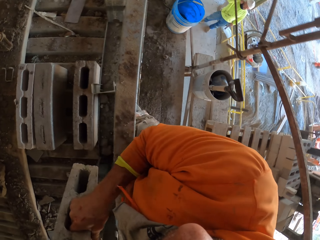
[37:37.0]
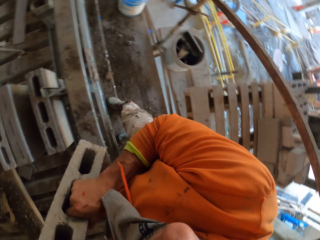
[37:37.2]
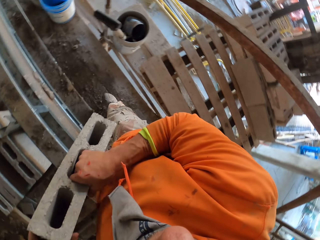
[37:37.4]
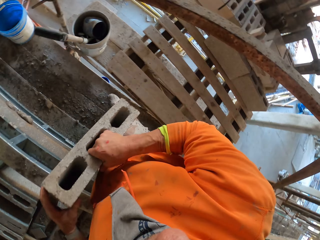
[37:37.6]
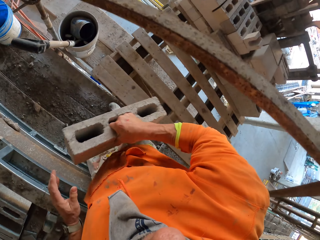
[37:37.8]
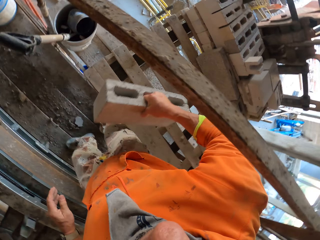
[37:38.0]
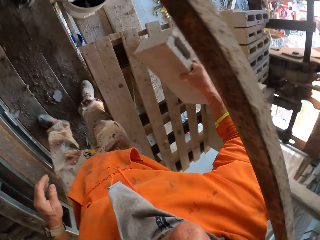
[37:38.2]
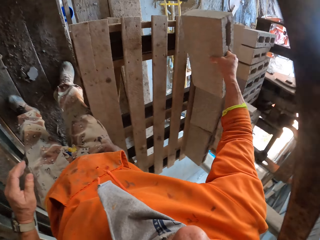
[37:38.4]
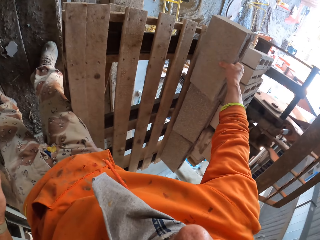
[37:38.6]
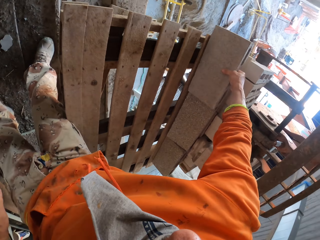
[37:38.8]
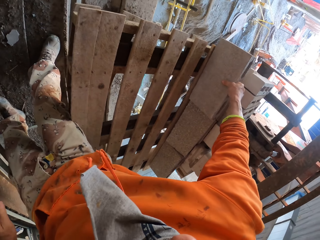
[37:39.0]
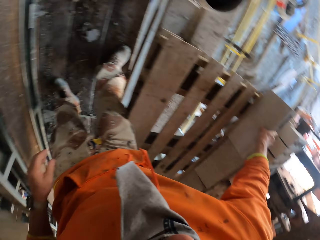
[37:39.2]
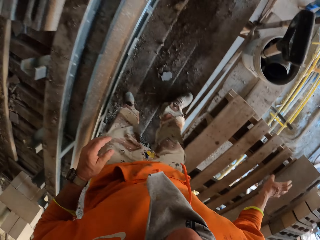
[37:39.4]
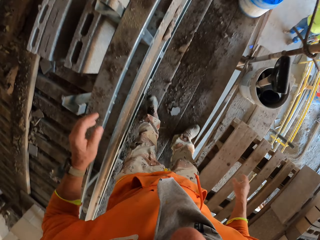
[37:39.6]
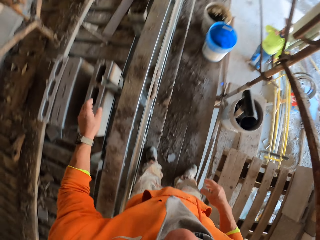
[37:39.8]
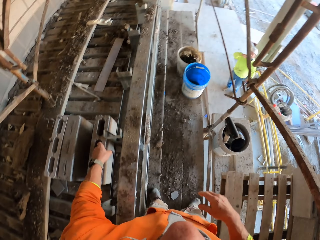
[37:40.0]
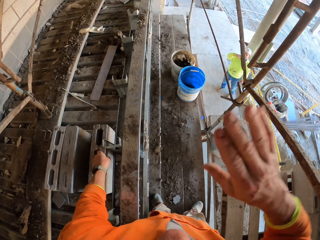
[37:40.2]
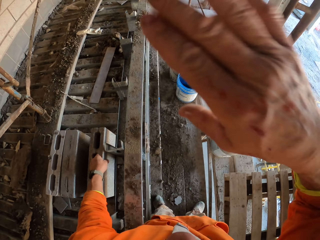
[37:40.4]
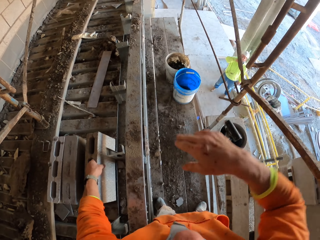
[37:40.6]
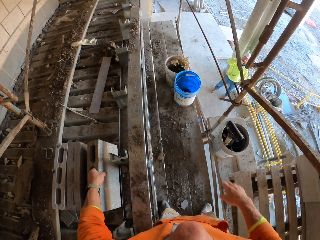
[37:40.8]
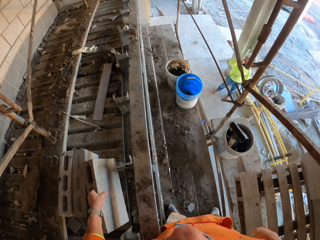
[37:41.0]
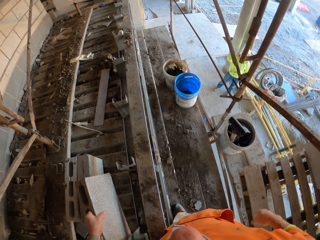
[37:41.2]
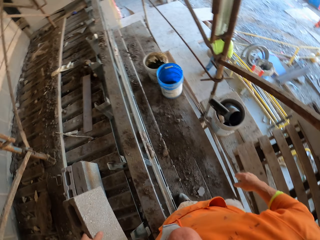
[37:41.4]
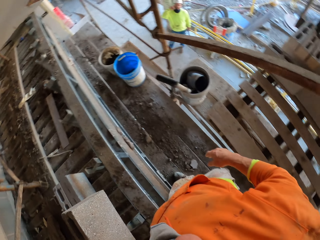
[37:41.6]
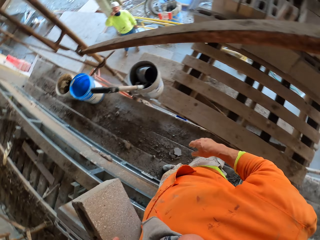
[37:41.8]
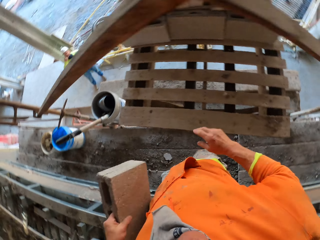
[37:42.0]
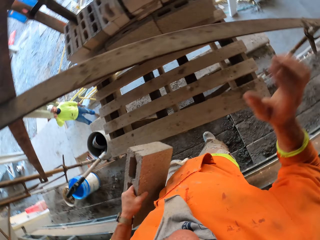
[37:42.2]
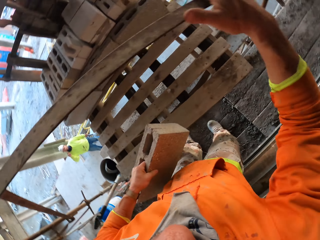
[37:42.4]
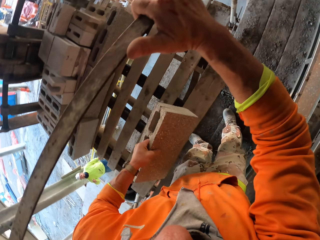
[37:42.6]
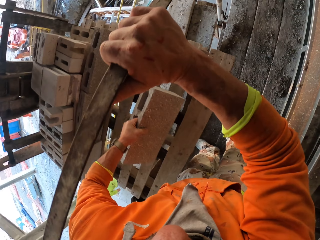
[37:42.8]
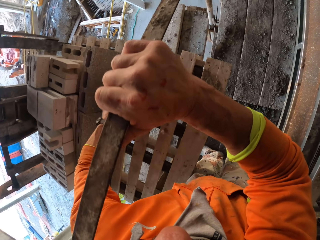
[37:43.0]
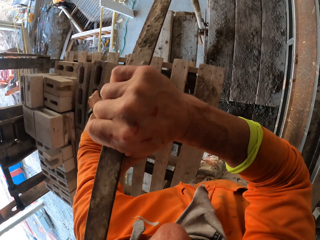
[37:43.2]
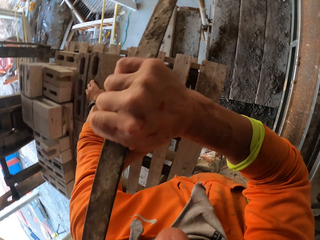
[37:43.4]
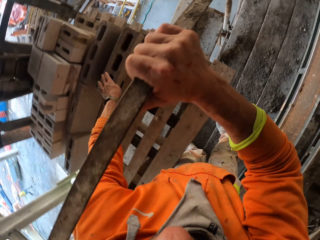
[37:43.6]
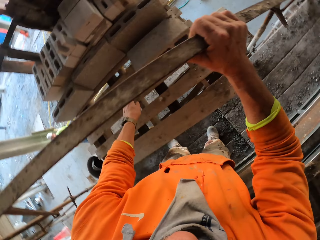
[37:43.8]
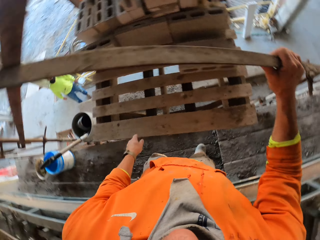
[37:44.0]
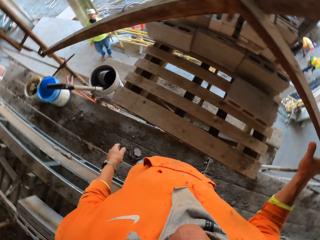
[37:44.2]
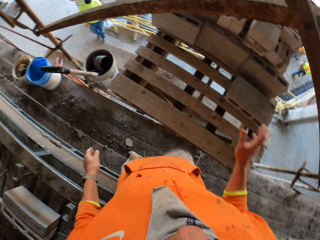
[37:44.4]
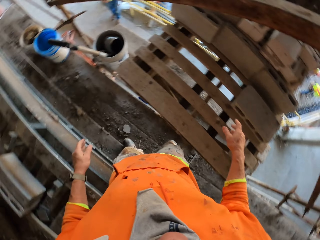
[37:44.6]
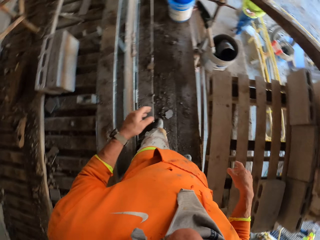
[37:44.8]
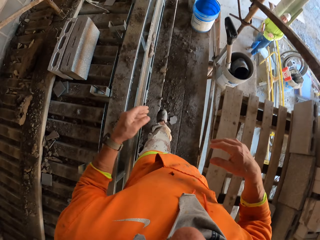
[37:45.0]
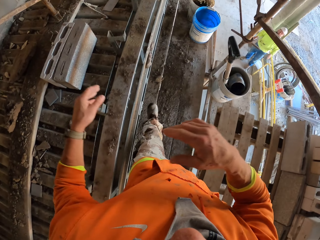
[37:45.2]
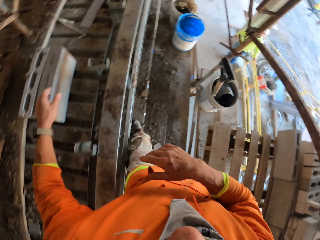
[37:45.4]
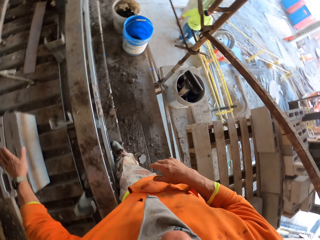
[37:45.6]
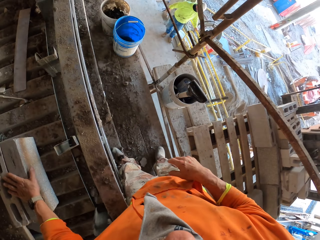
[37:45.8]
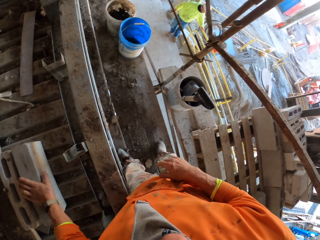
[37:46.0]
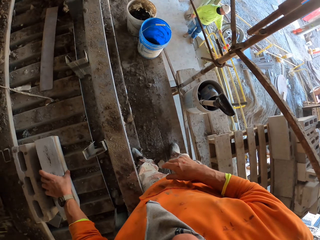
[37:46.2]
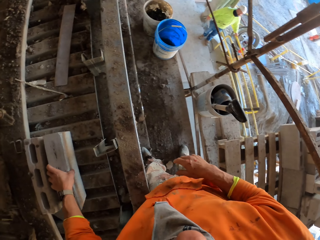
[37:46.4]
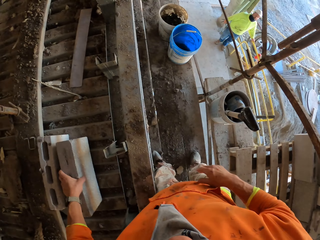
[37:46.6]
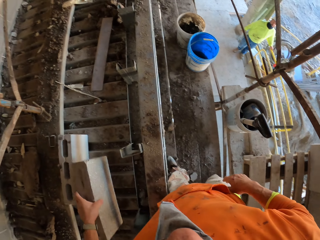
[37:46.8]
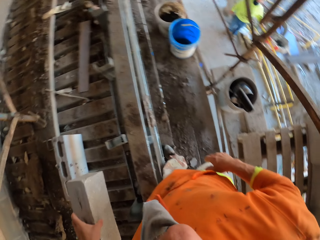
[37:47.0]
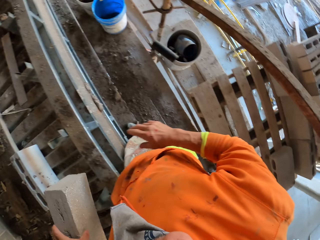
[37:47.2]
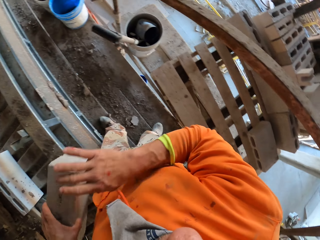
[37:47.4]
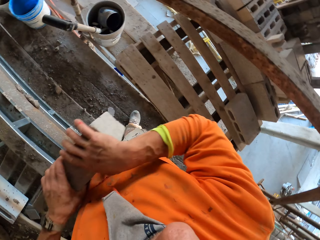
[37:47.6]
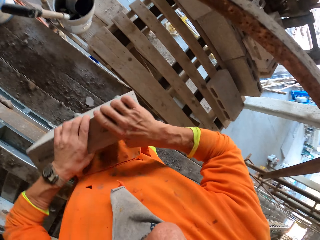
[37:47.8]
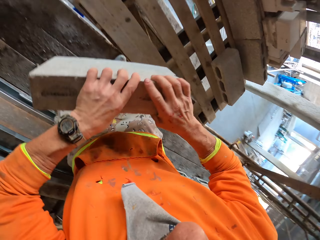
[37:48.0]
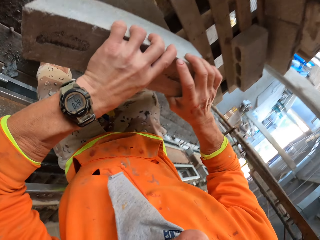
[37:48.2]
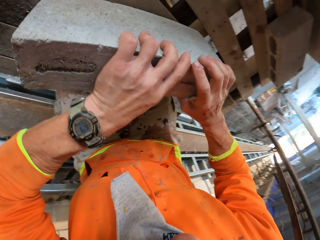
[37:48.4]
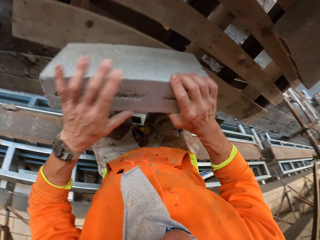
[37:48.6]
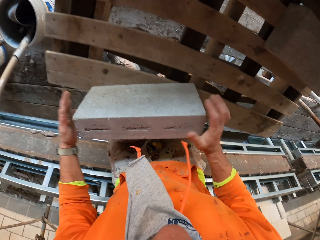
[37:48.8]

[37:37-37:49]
The camera wearer picks a brick with both hands. They drop a block. They place a brick on the other bricks. They move a hand. They pick a brick with the left hand. They hold the scaffolding. They place a brick on the other bricks. They drop a block. They turn around. They pick a brick with the left hand. They rest a hand on the blocks. A man holds a fence. The camera wearer exchanges the block to the other hand.

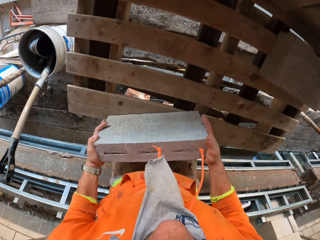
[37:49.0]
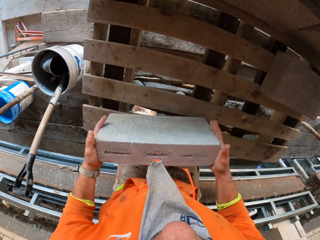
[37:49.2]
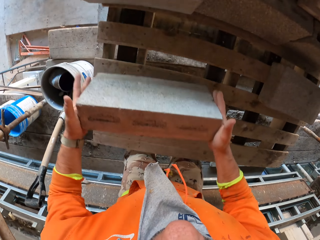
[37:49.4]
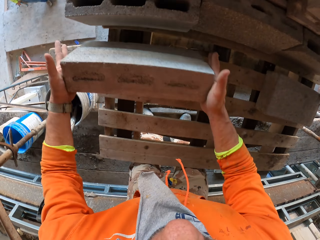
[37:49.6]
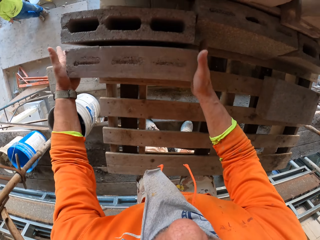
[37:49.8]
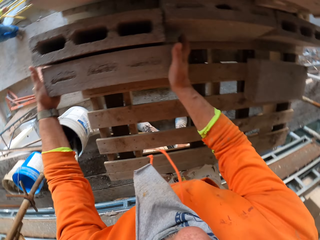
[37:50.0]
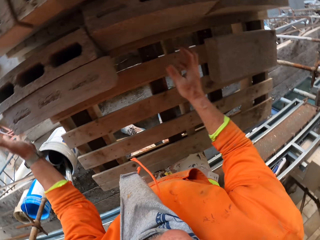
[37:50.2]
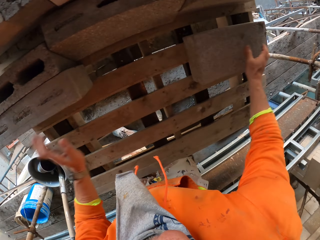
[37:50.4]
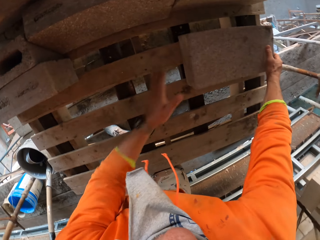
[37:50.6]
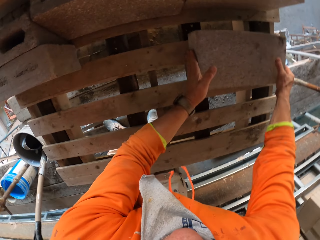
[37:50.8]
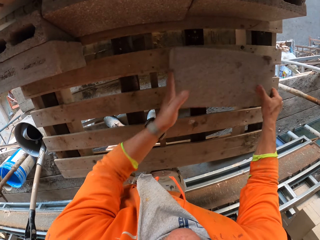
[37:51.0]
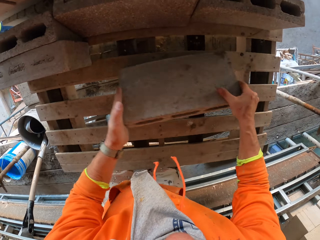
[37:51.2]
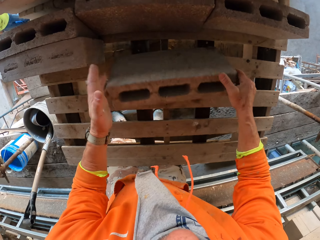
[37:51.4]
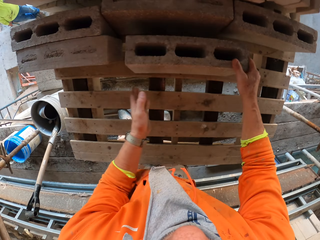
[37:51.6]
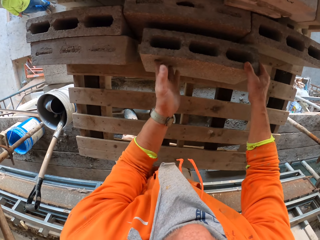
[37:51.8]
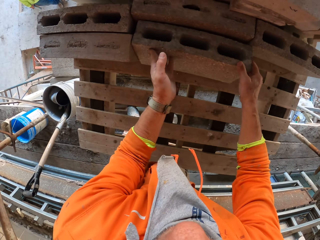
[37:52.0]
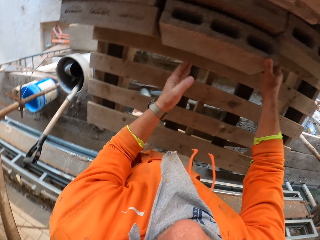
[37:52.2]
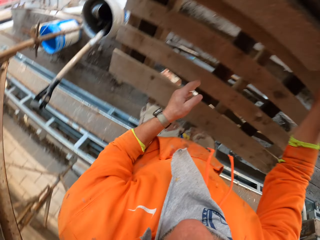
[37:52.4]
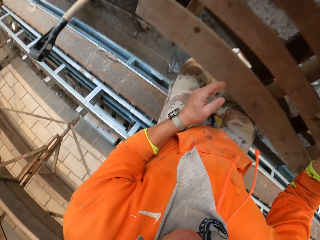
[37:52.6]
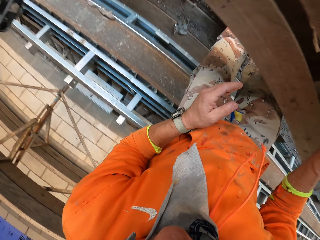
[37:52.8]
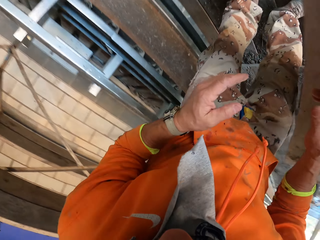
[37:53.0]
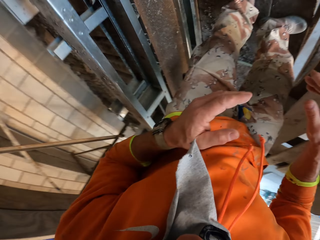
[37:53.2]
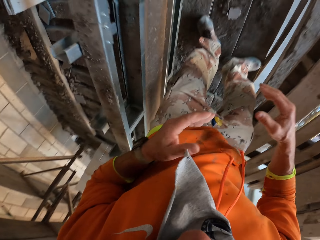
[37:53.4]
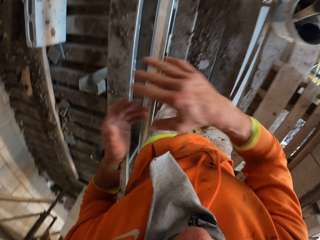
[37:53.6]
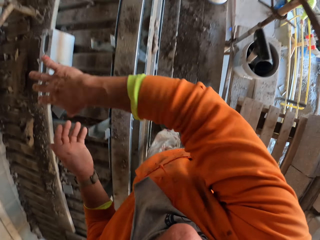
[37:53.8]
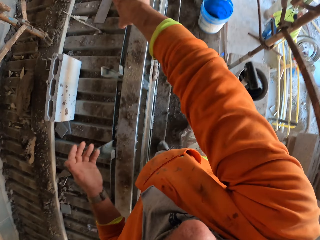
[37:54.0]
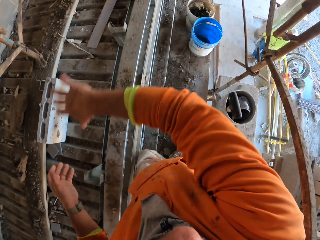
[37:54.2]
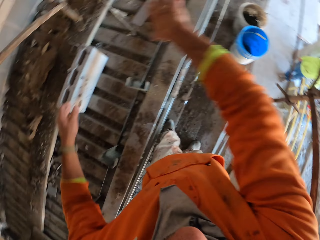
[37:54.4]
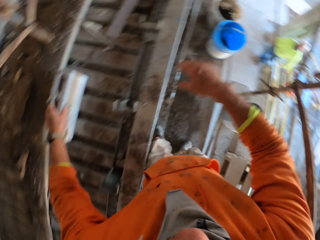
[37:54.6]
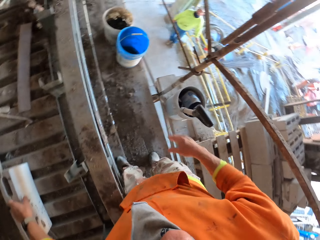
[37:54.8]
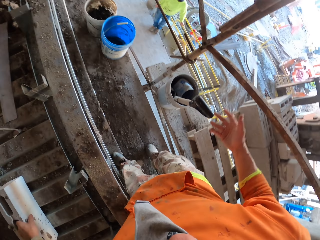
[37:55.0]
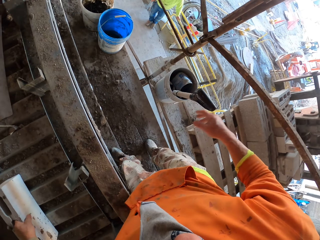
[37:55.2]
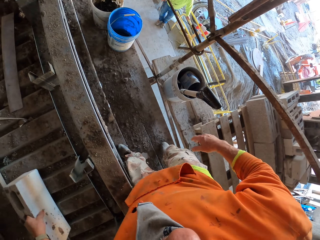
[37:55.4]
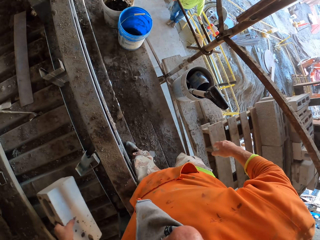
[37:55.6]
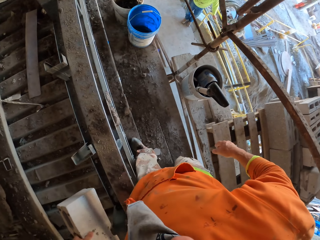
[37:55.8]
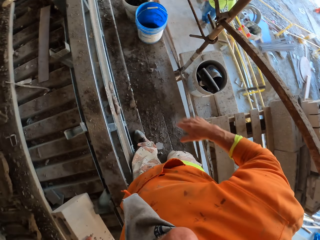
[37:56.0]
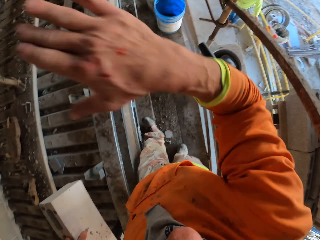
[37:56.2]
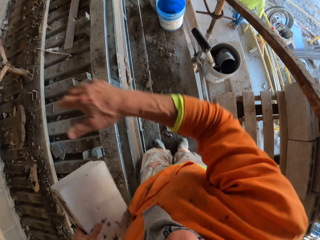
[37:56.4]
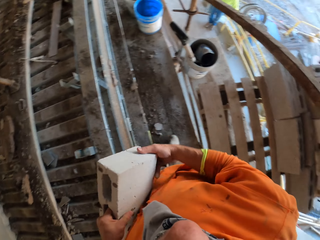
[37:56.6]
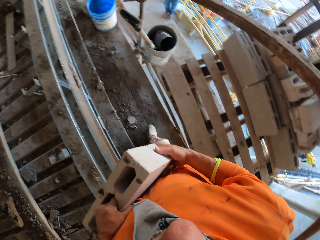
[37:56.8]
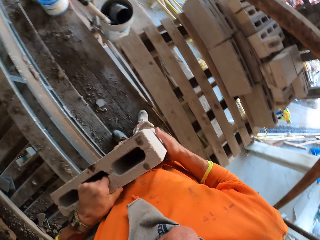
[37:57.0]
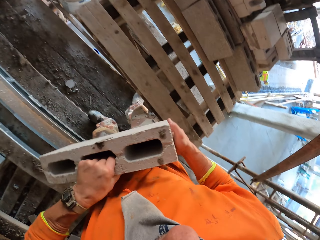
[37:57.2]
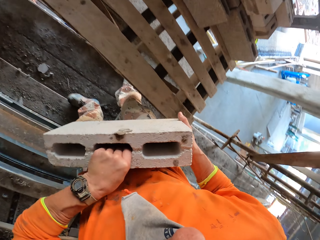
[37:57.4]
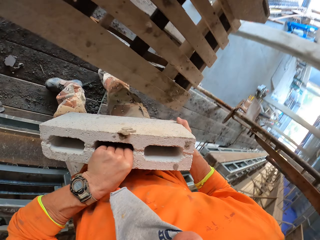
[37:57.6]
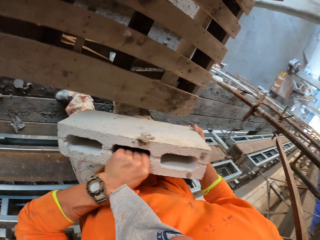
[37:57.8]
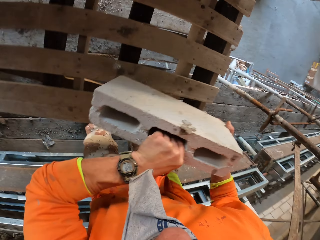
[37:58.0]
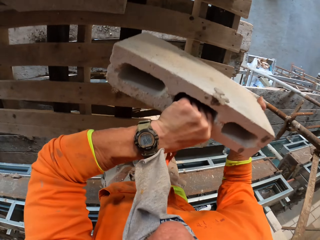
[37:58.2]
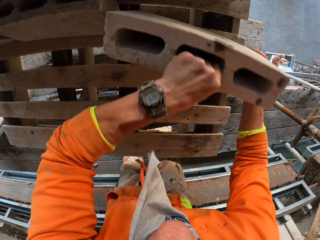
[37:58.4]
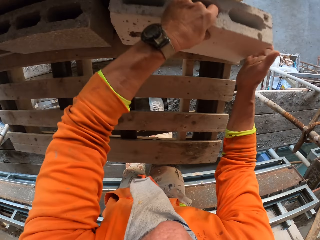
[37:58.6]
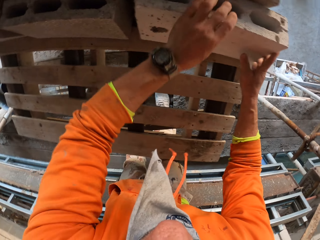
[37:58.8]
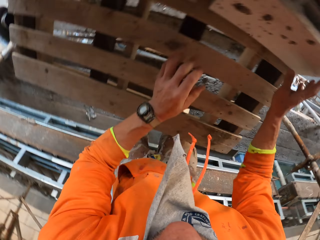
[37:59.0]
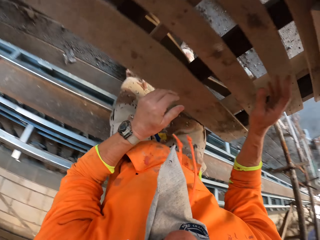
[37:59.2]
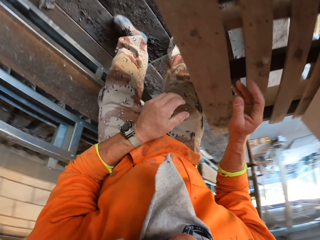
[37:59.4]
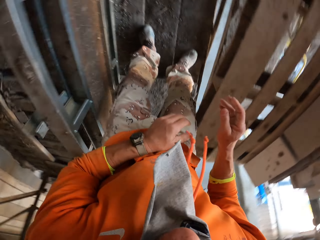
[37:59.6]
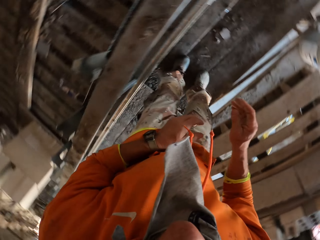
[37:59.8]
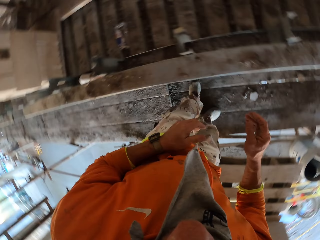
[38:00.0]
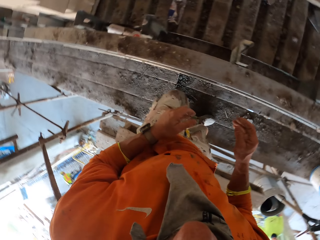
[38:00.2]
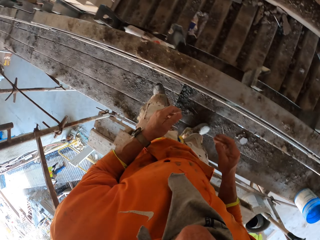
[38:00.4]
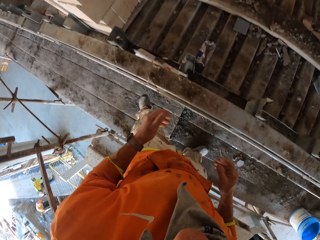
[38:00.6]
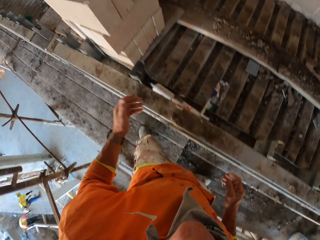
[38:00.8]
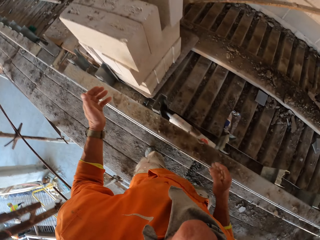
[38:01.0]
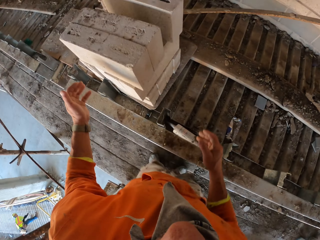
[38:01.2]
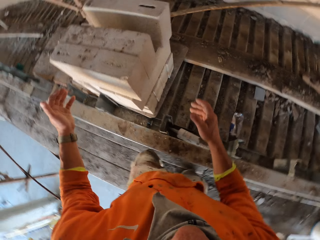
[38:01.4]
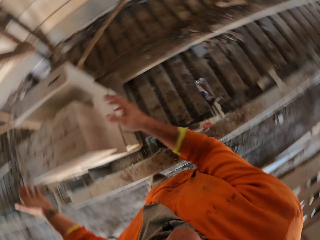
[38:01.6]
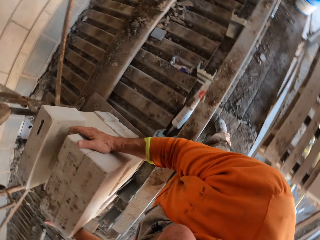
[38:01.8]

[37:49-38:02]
The camera wearer puts a block down. They lift the block. They place a brick on the palette wood. They lift the block. They drop the block. They adjust the block. They turn around. They move a hand. They pick a brick with the left hand. They hold the block with the other hand. They place the brick on the palette wood. They turn around.
